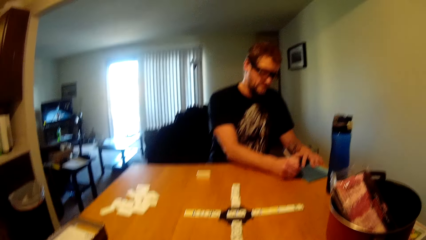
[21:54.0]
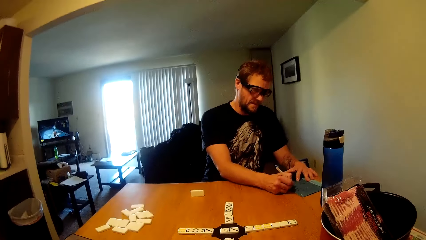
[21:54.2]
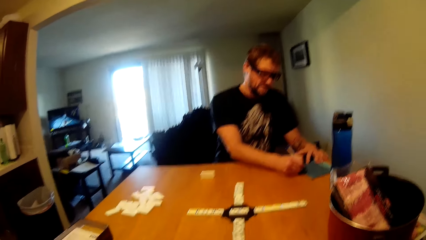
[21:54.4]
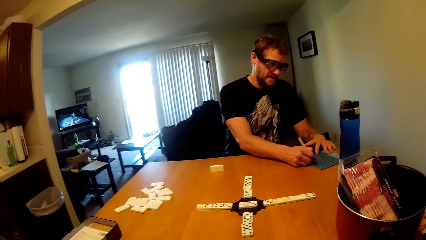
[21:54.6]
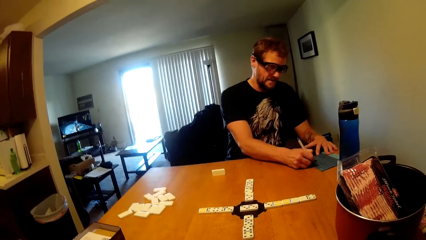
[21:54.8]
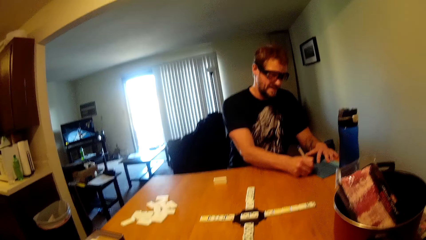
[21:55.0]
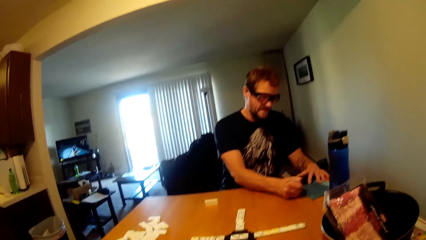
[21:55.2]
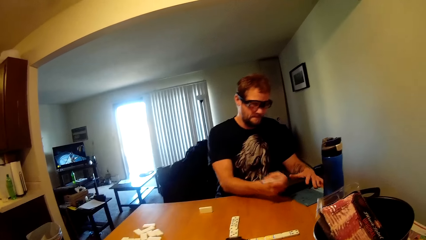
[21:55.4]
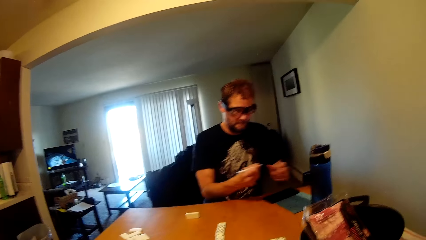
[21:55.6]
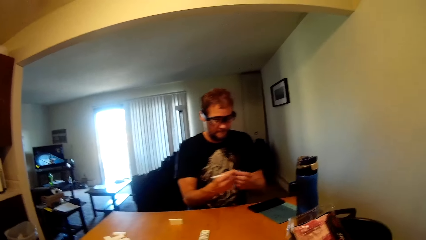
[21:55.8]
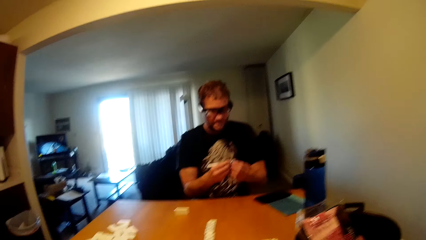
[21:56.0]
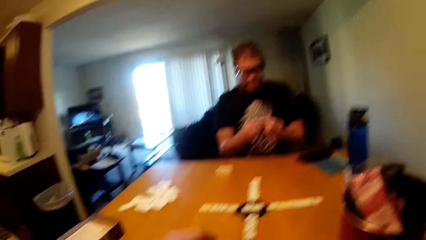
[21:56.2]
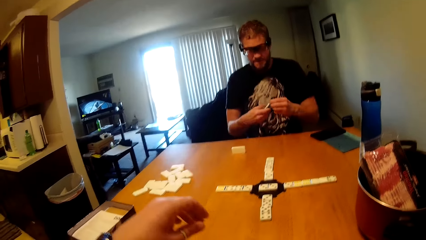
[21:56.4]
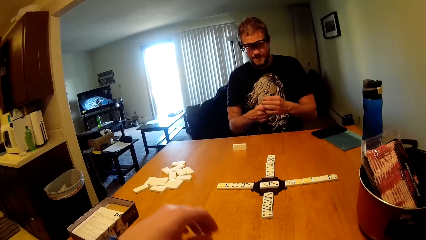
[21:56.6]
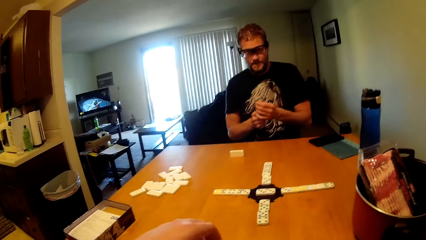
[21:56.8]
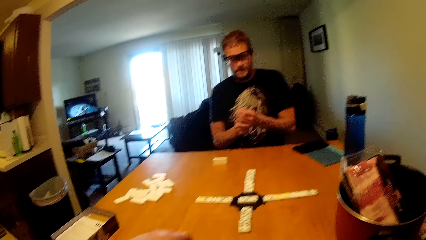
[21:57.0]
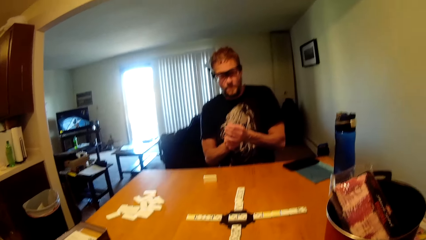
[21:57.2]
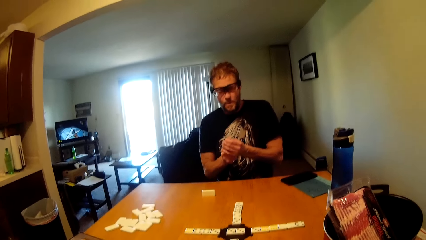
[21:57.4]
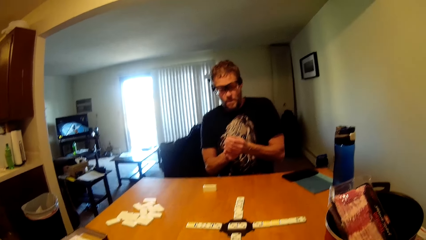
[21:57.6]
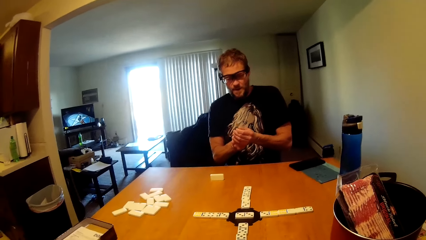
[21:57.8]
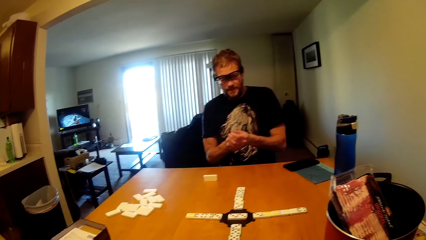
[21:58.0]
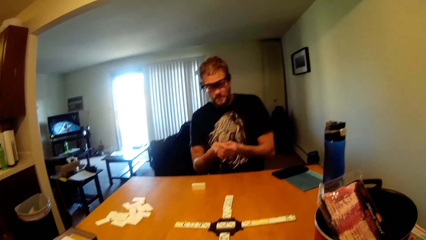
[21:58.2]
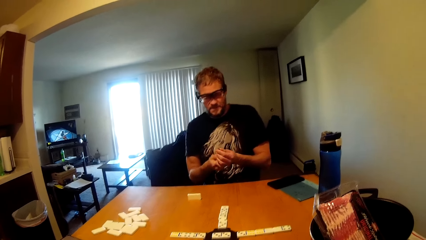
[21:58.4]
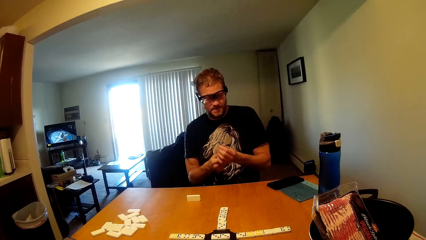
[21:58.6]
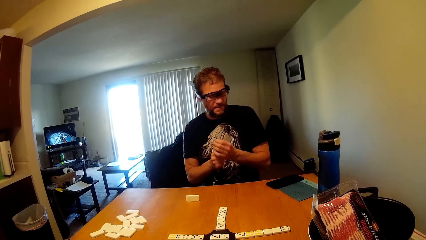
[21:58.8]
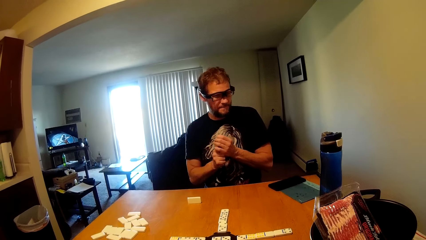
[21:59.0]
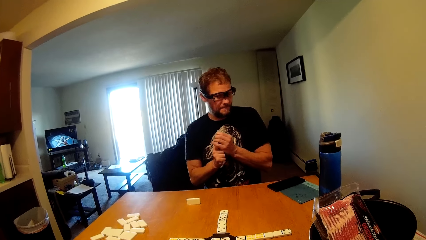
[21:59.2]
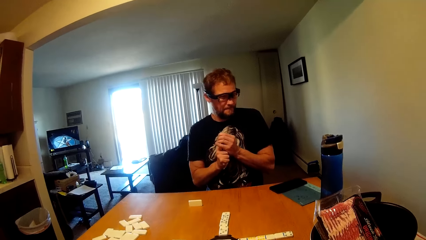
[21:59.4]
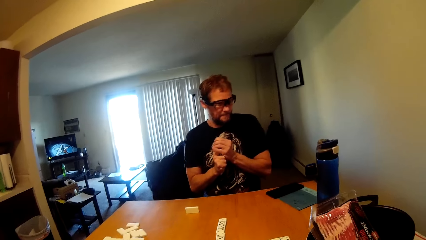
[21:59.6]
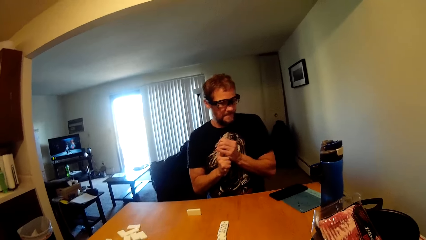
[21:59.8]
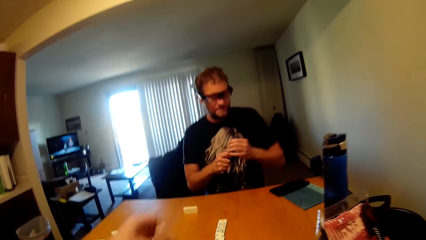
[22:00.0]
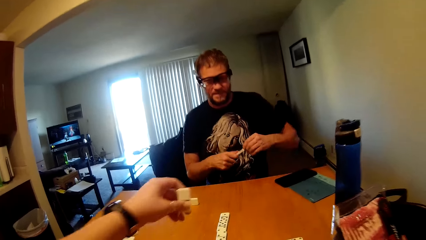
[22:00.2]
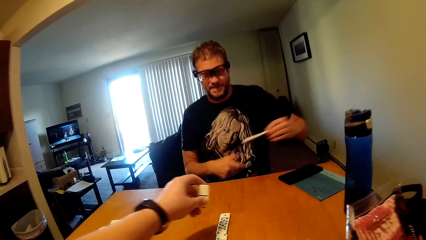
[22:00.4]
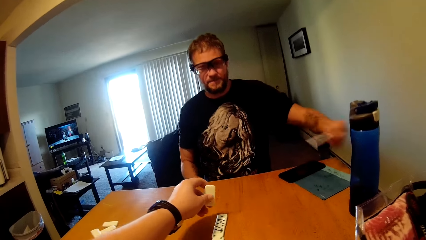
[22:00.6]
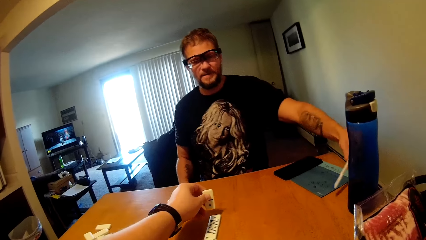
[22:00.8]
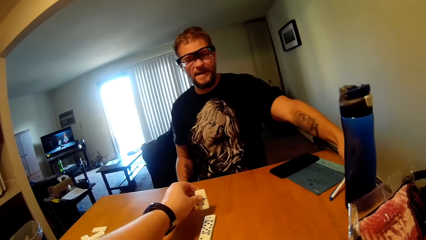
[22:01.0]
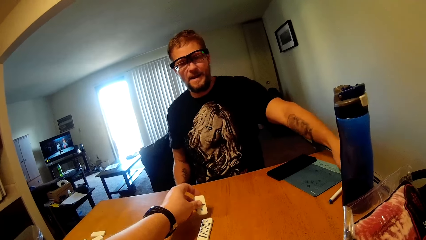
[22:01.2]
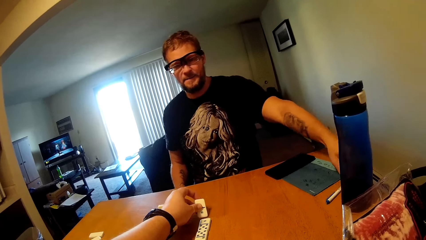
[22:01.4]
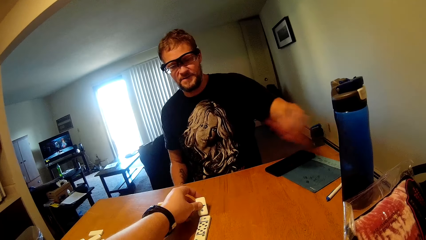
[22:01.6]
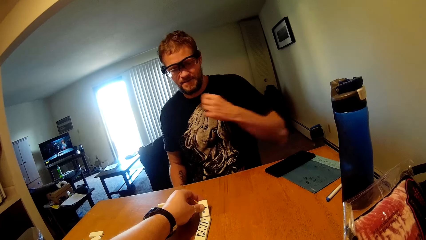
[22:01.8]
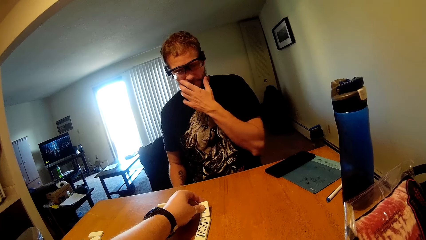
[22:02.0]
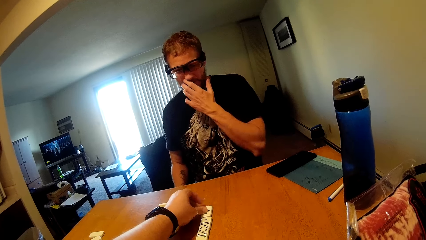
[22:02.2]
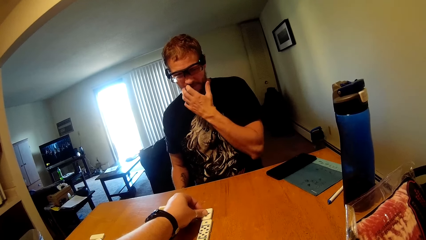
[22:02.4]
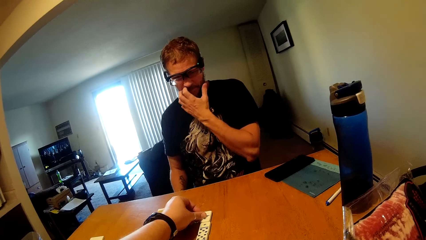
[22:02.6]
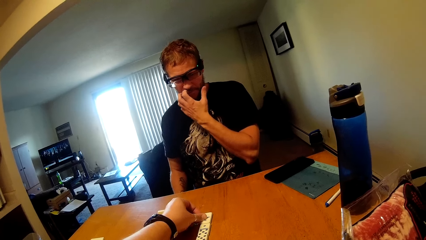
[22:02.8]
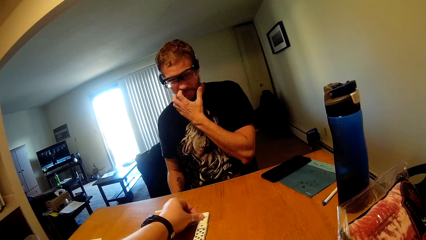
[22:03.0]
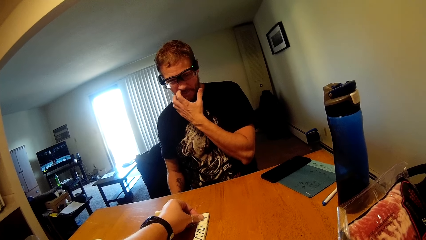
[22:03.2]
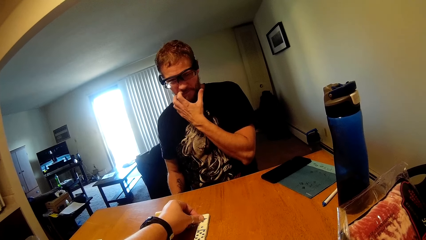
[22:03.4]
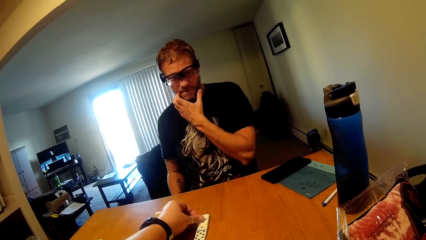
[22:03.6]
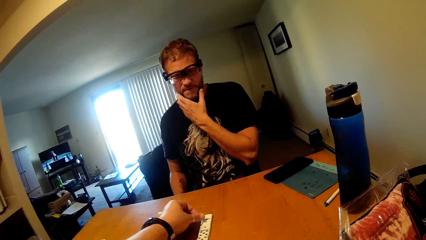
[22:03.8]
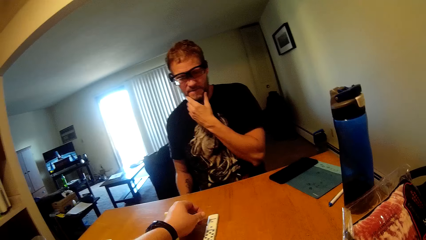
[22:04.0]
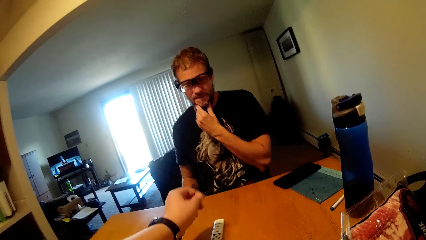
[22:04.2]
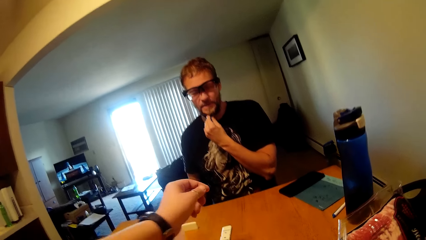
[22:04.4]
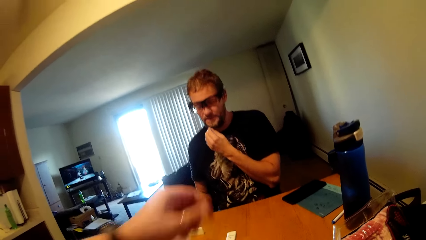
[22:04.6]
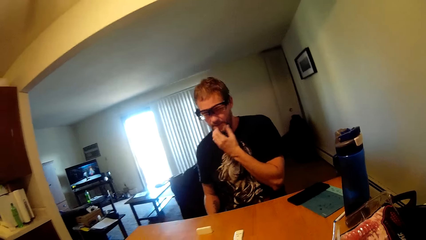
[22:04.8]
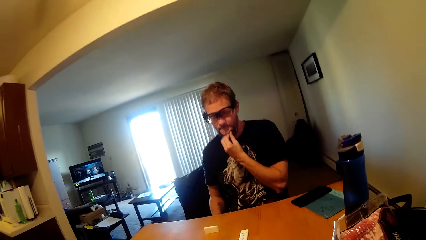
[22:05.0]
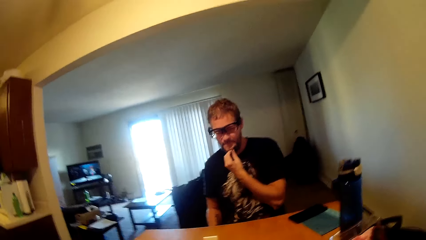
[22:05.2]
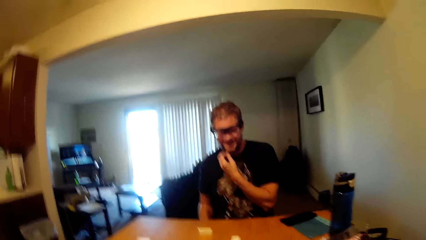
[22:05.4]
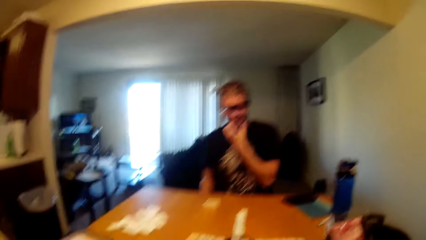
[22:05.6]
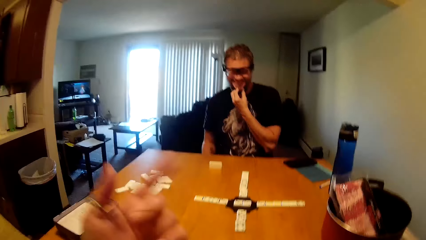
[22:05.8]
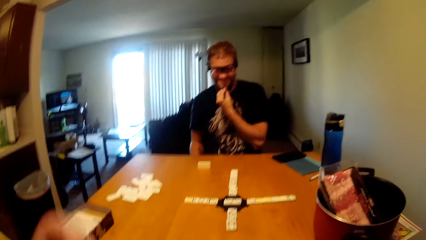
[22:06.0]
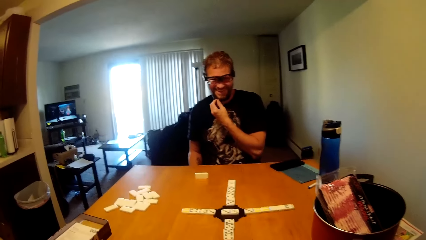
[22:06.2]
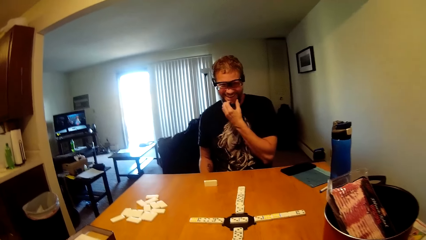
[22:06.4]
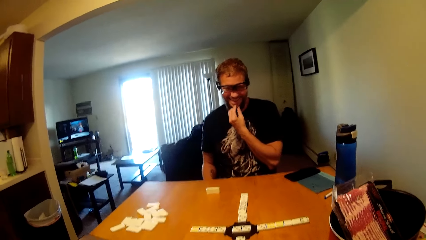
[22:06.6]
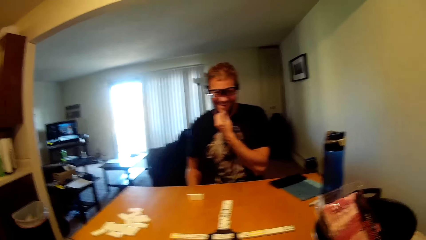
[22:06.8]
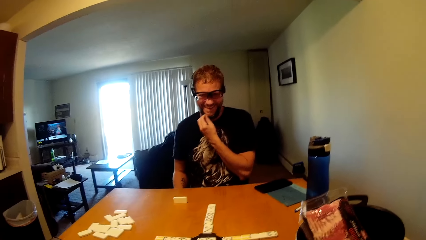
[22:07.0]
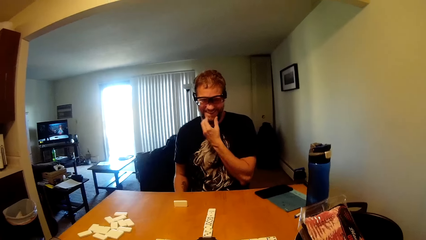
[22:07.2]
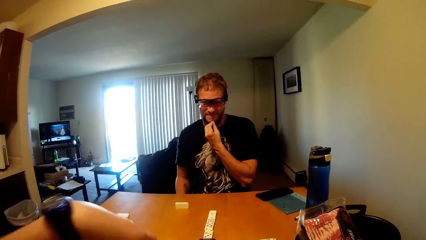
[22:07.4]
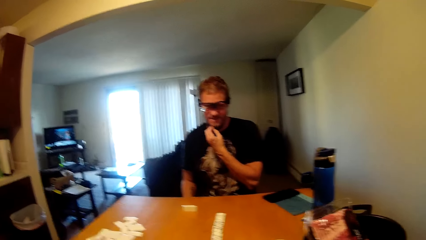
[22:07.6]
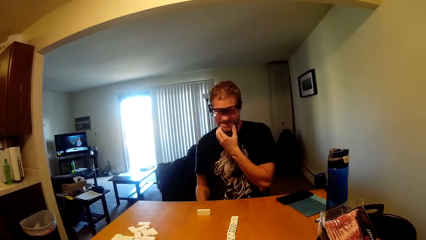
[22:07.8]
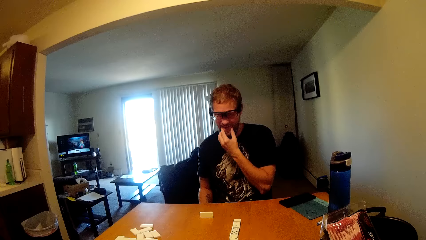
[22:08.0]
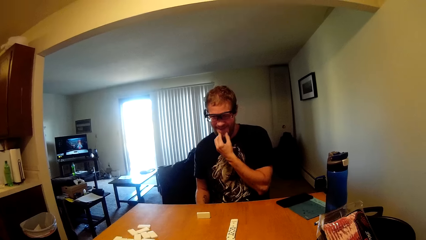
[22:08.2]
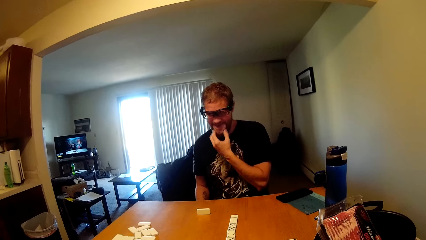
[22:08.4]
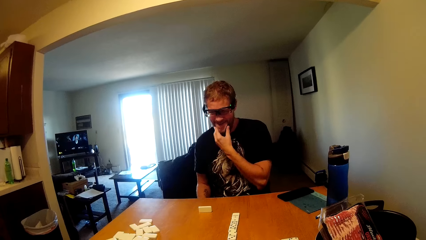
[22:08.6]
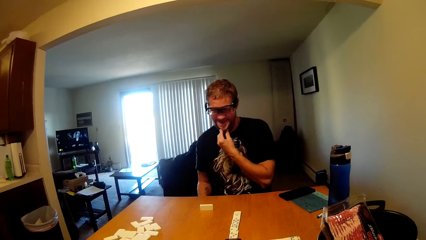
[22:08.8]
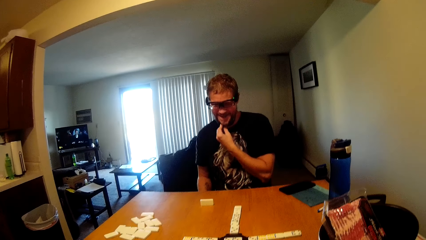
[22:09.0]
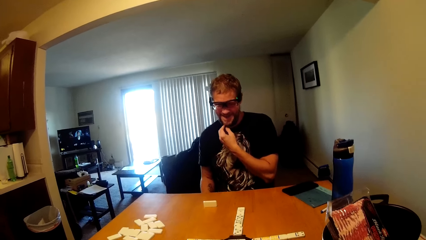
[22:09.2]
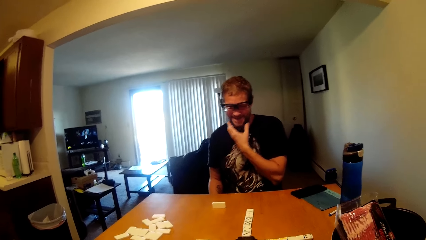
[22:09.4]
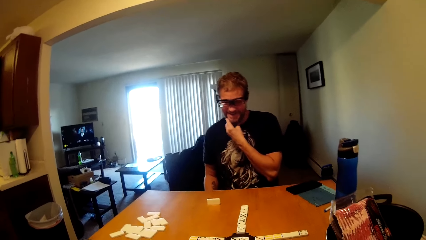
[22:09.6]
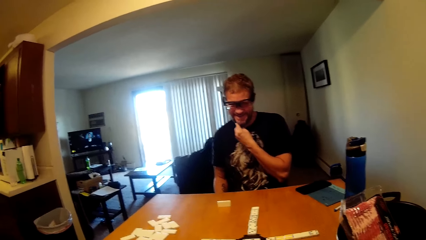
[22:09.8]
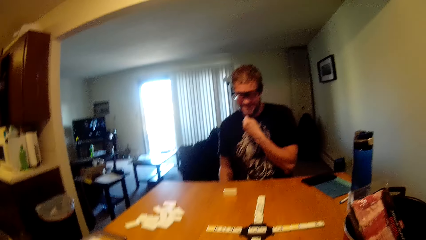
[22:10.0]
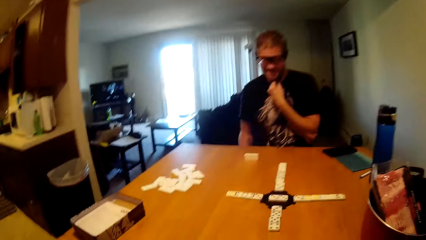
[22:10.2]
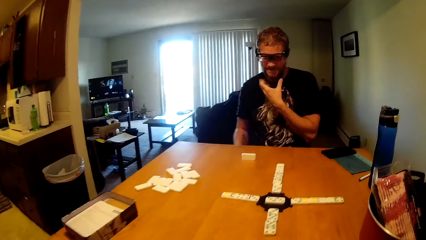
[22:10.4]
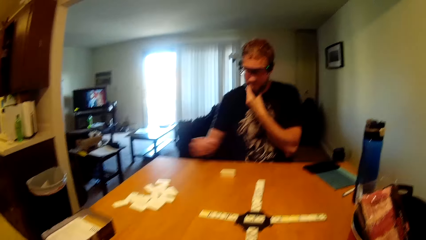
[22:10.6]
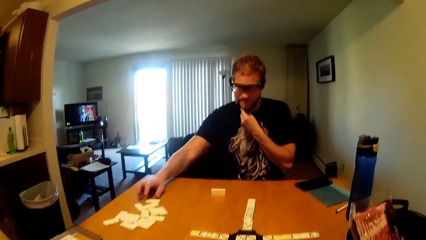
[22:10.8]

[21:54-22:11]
A man adjusts the pen. The man puts the pen on the table as the camera wearer displays his domino. The camera wearer puts down a dice. The man touches his chin.
